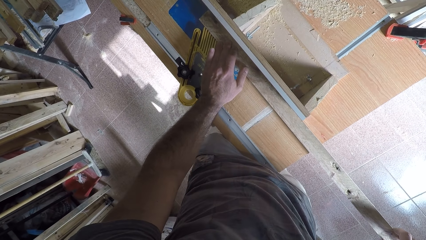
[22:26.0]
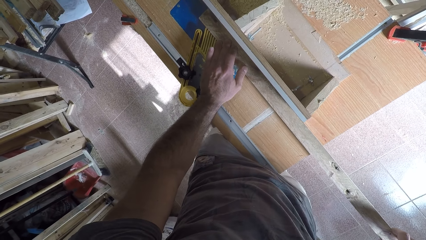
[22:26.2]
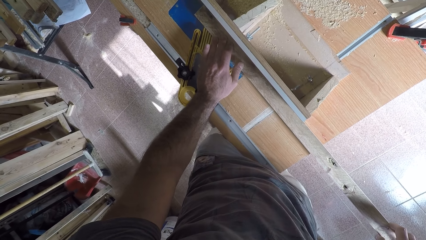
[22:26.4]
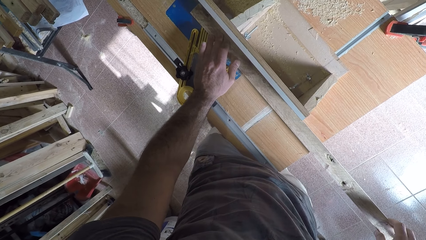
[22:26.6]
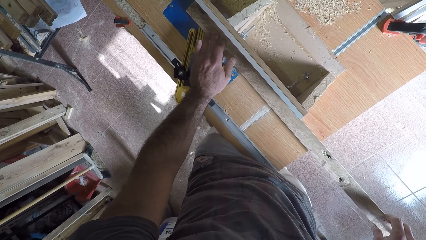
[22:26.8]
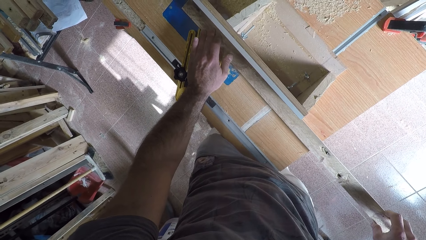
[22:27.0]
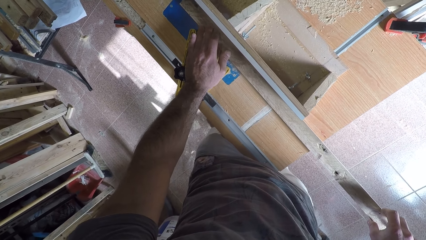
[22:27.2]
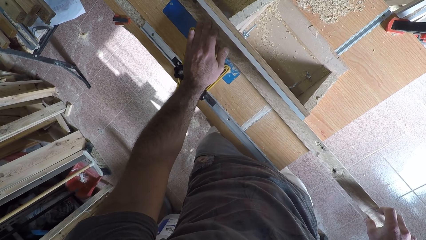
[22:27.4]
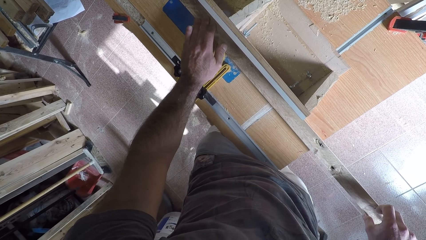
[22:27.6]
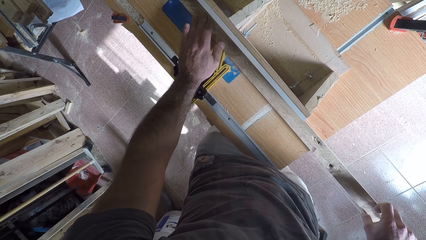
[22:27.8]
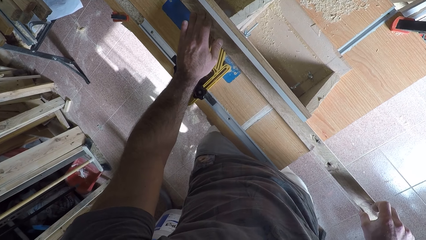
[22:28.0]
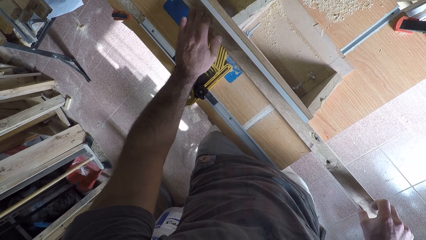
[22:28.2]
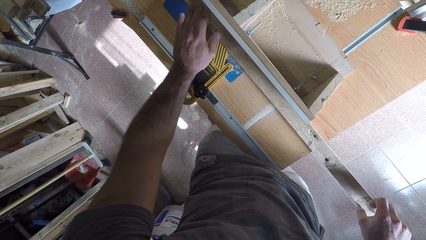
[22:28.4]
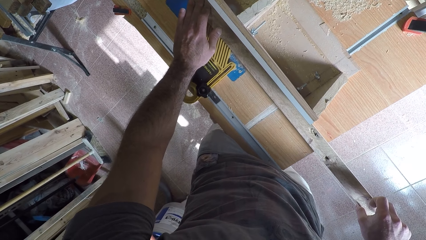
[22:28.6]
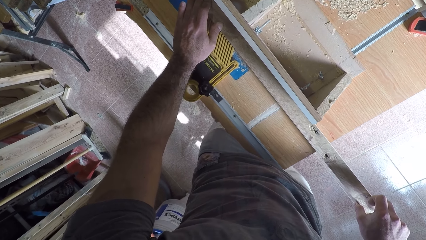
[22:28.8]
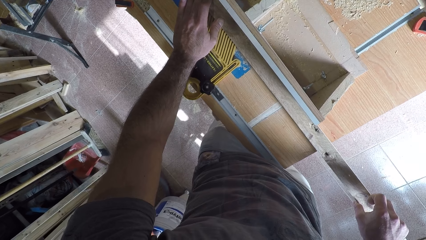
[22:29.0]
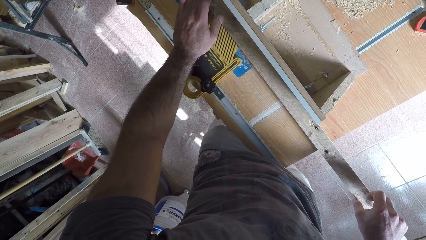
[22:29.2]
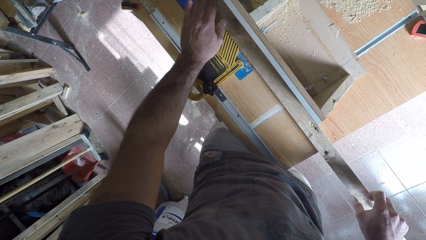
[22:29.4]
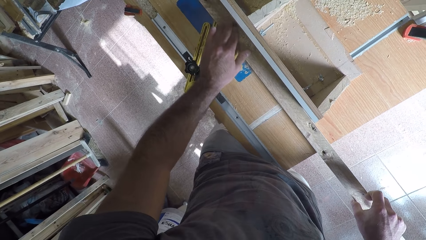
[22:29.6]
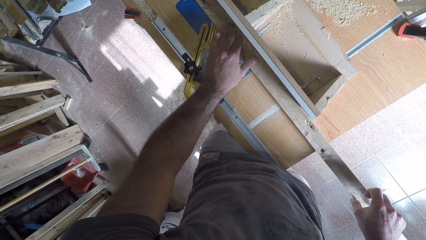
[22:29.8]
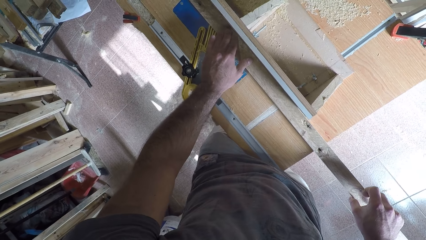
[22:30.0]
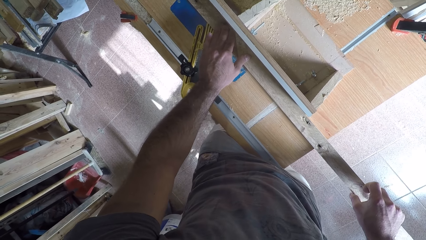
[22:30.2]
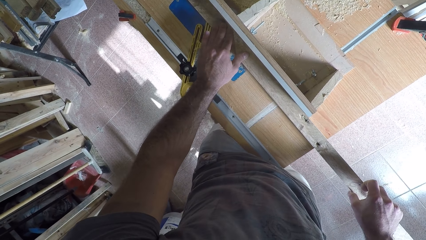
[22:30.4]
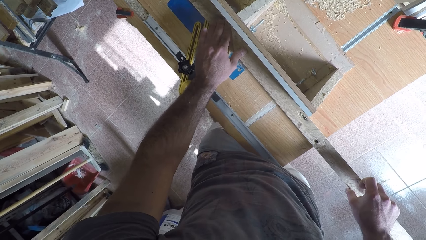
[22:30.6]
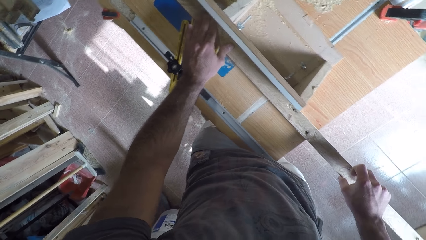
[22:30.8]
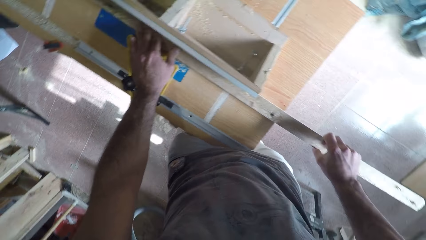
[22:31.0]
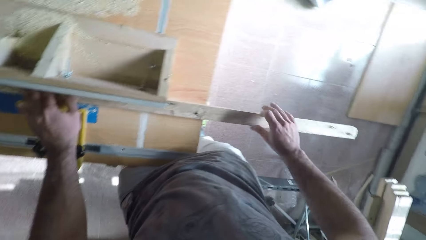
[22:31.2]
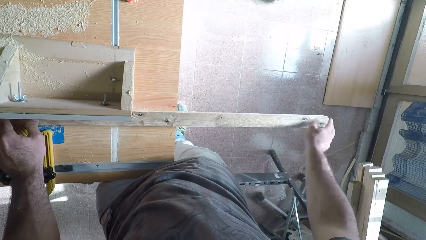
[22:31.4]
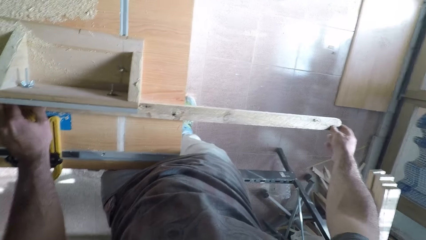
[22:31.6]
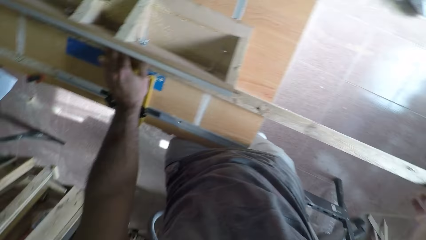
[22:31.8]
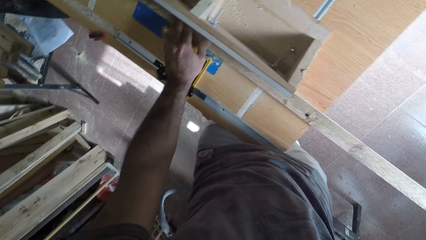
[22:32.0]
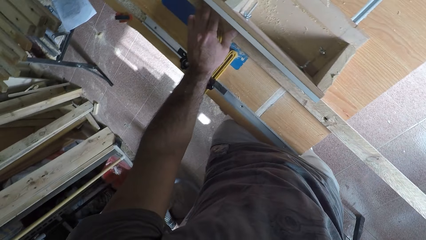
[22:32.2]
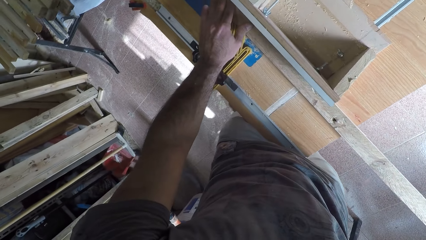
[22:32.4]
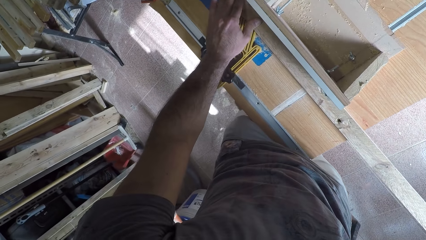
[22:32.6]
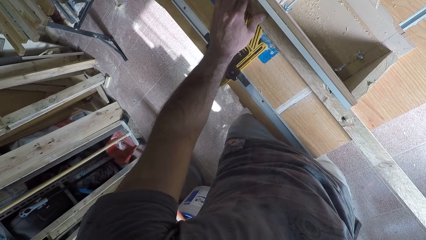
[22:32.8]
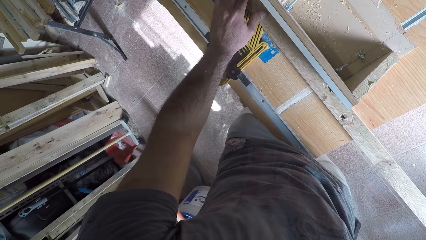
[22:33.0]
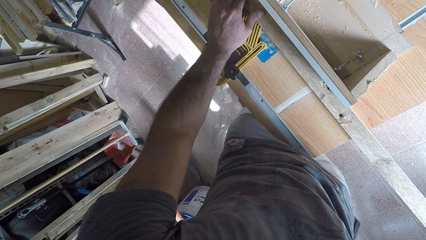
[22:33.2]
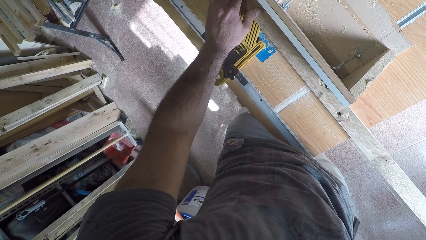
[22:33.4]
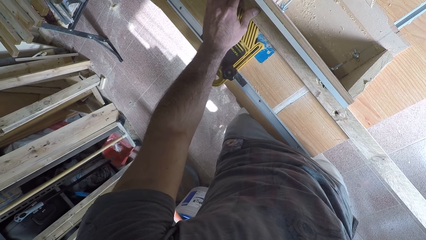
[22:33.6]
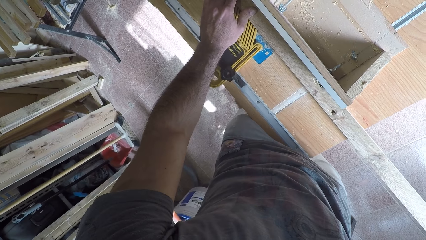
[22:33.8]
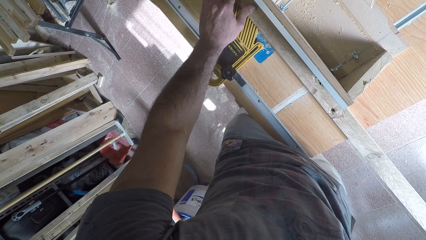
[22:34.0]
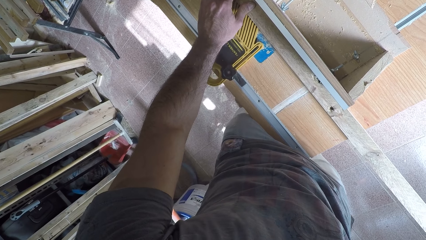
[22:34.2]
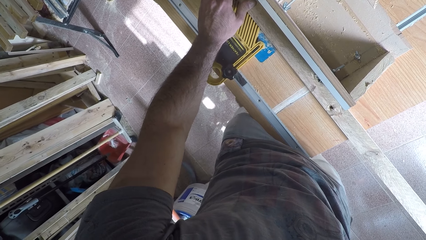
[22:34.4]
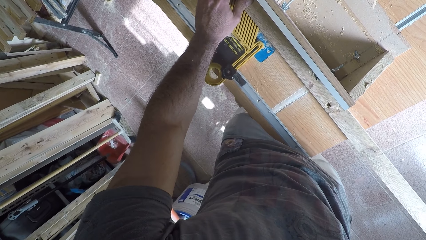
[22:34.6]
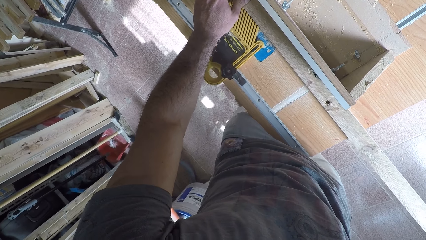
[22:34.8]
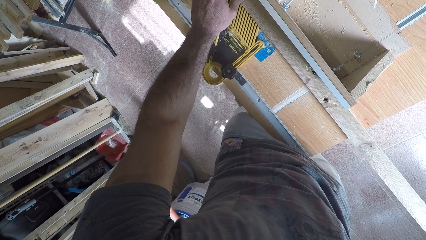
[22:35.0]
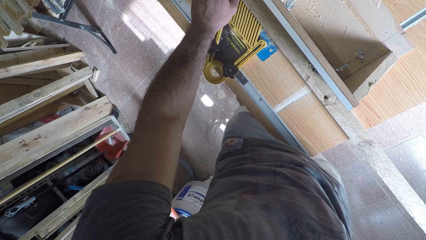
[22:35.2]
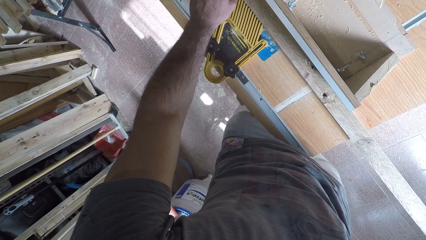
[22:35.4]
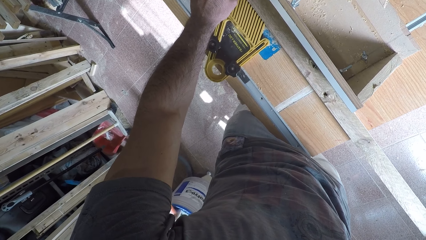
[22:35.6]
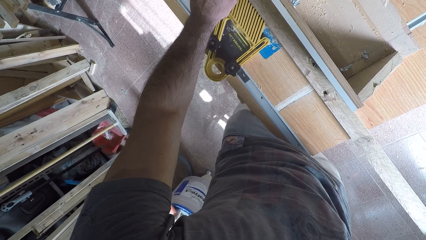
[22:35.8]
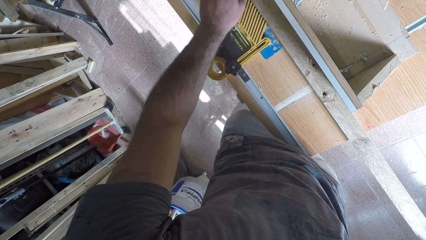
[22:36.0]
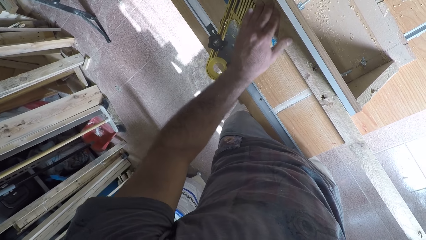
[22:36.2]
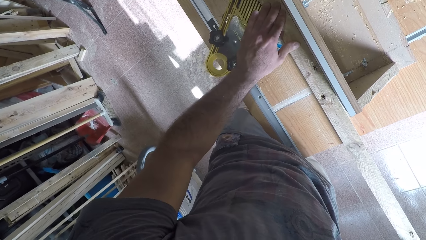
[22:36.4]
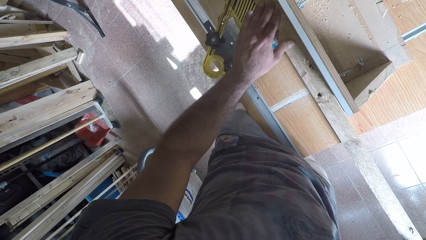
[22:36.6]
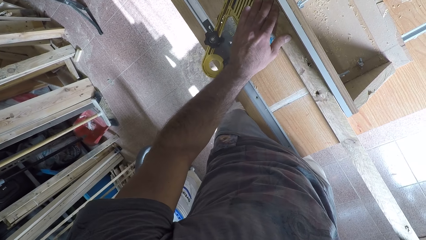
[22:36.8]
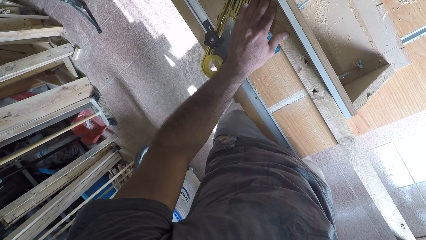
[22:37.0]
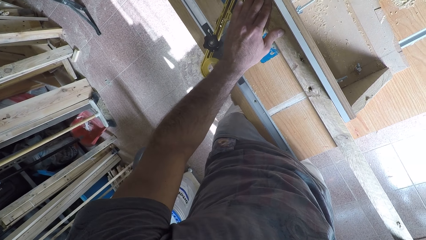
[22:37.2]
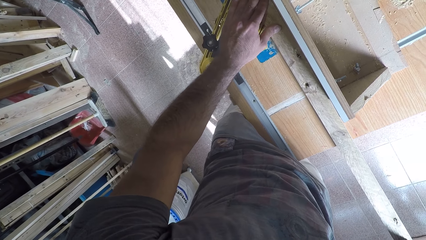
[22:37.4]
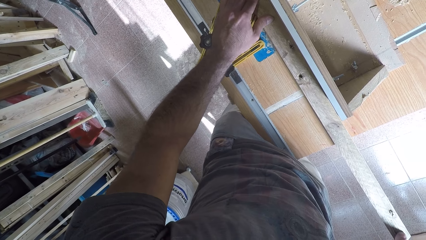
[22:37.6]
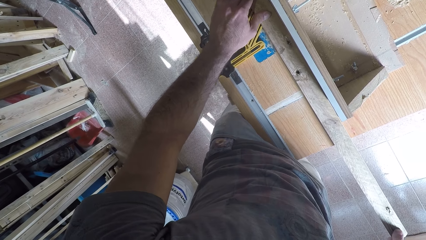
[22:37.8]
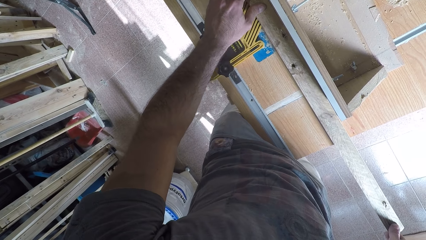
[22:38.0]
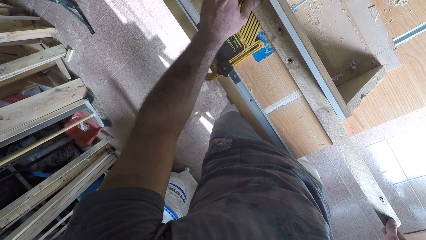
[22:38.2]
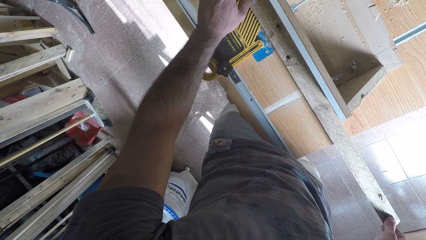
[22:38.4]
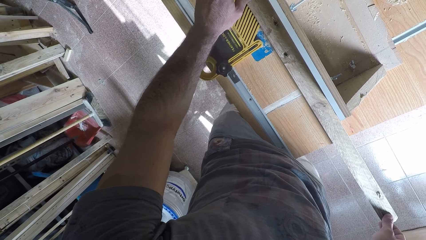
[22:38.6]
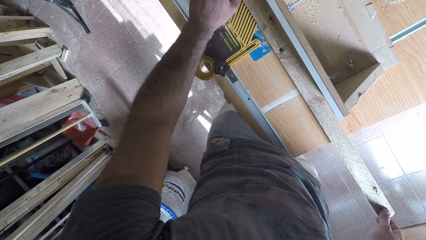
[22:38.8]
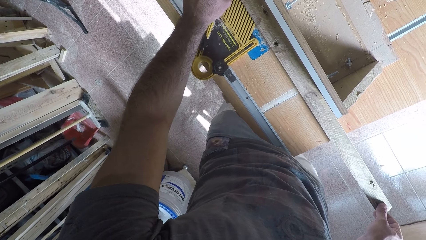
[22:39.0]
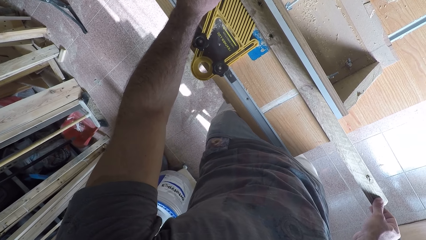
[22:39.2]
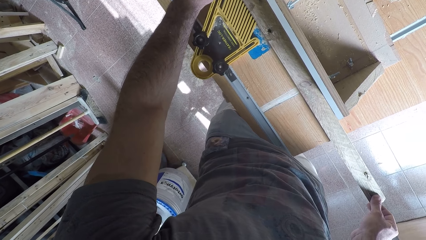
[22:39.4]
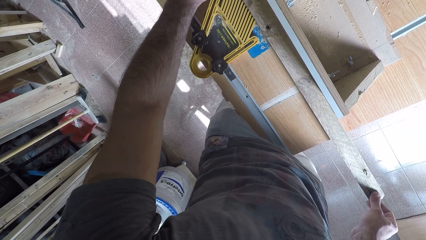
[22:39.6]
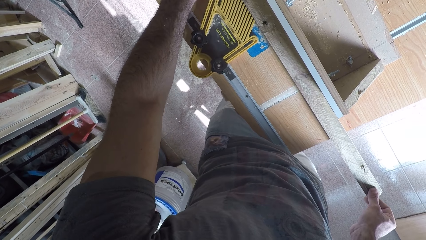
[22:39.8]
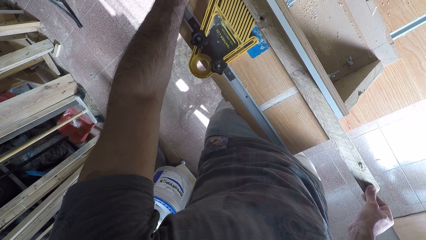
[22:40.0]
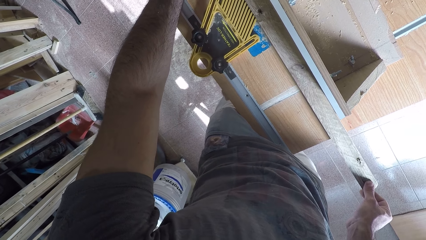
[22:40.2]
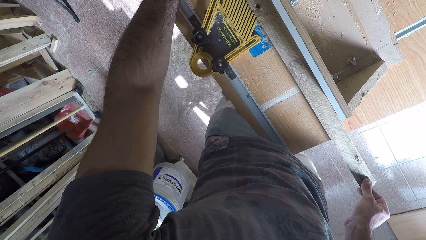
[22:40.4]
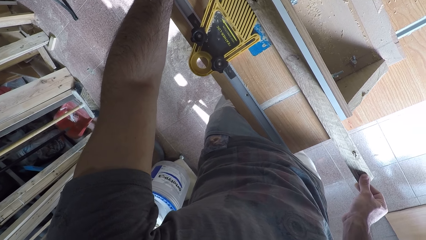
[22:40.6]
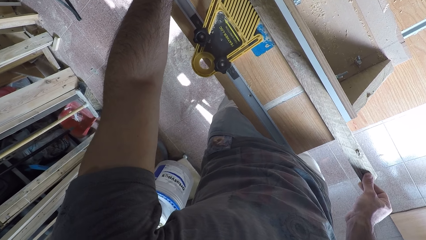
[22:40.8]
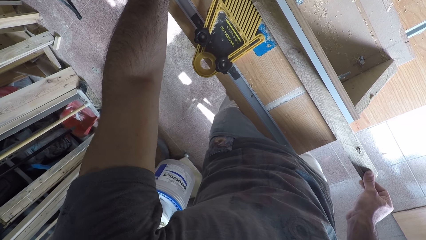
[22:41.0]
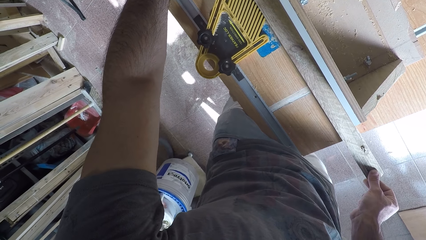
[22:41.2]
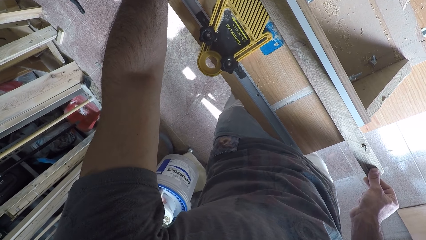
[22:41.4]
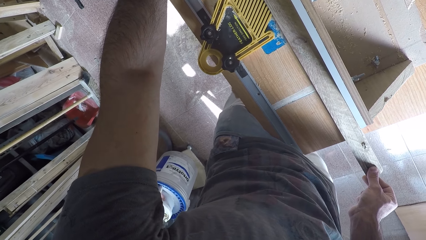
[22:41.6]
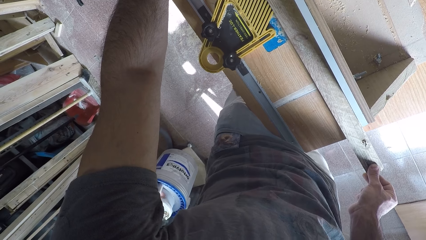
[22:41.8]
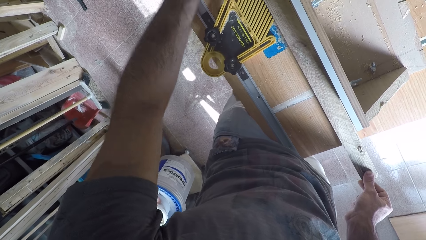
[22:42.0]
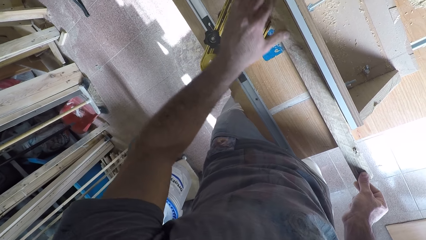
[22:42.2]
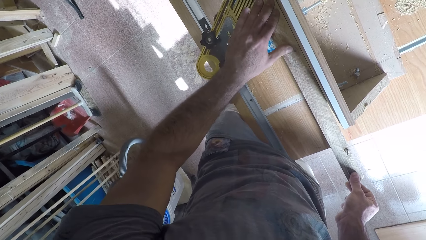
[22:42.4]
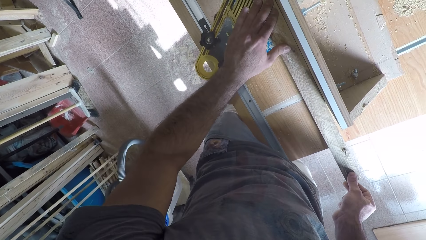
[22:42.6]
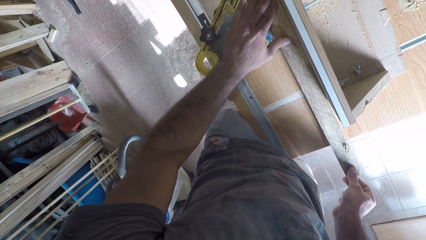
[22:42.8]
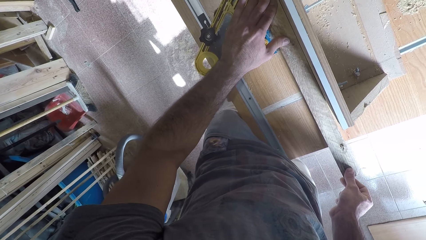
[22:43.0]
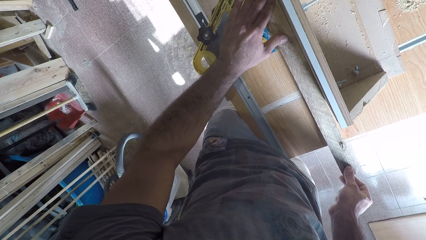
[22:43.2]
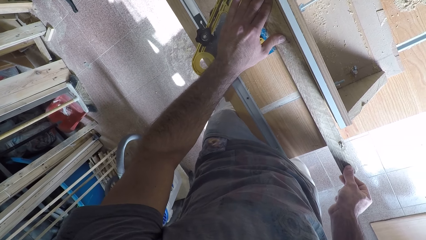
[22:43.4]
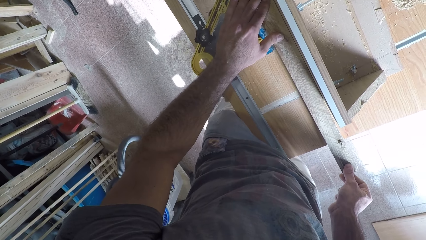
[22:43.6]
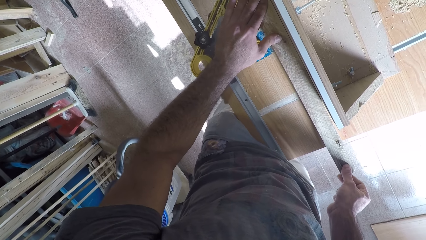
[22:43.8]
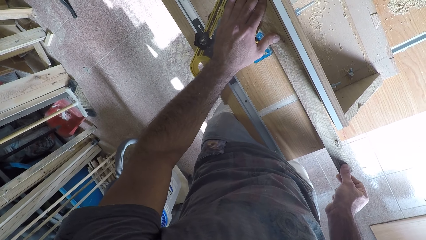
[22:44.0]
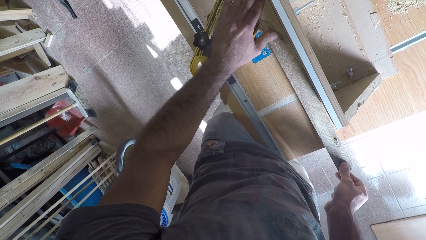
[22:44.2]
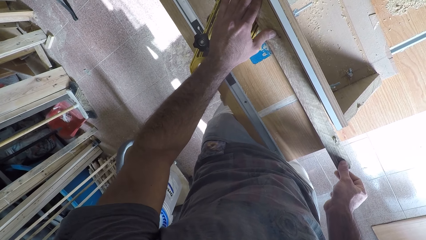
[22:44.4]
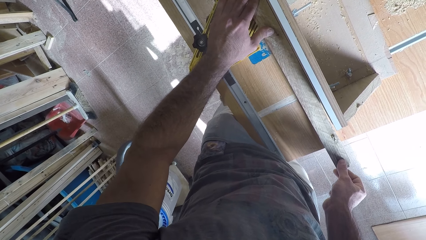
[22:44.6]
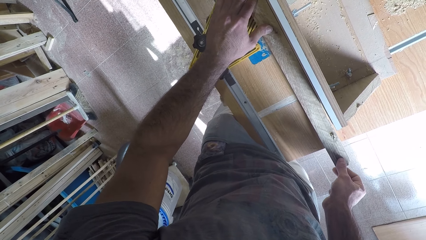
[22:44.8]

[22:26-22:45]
The camera wearer moves his left hand on the timber. He adjusts the wood with his left hand. He moves his right hand on the timber. He moves his left hand on the timber. He curves the timber. He moves his left hand on the timber. He curves the timber.
